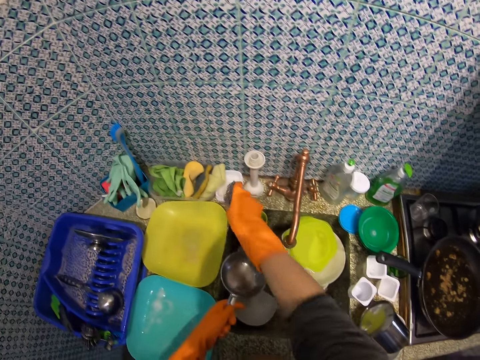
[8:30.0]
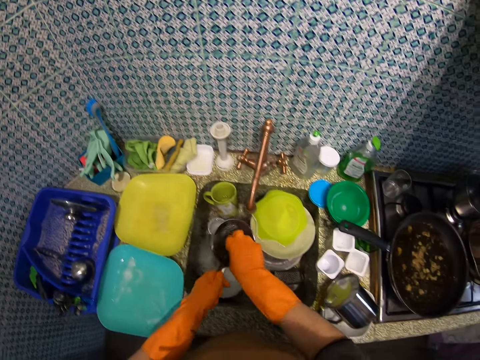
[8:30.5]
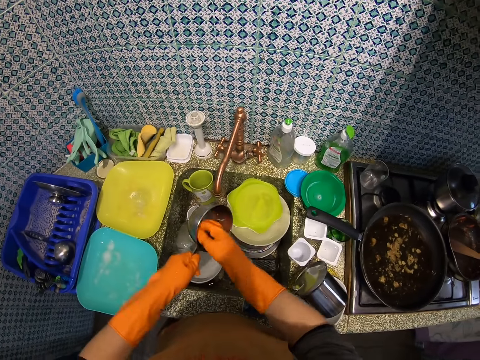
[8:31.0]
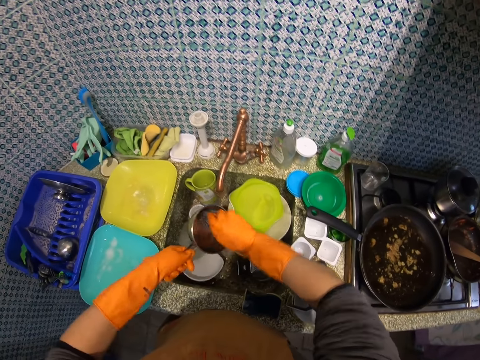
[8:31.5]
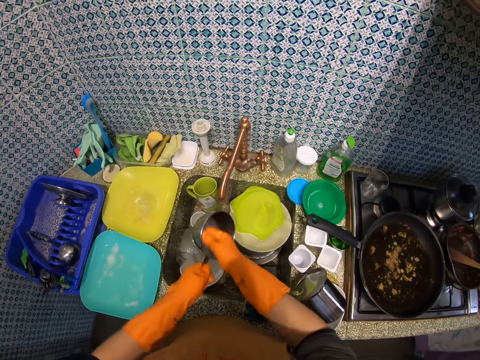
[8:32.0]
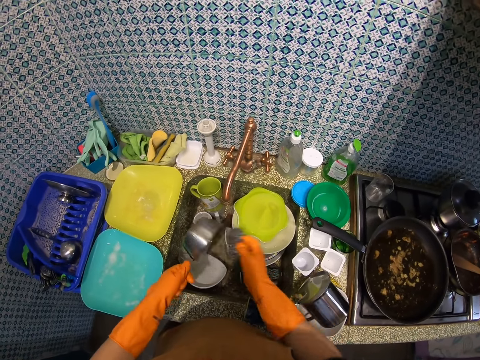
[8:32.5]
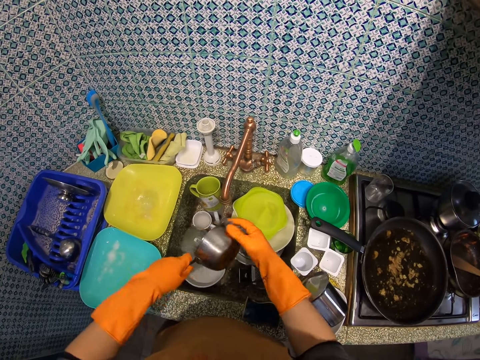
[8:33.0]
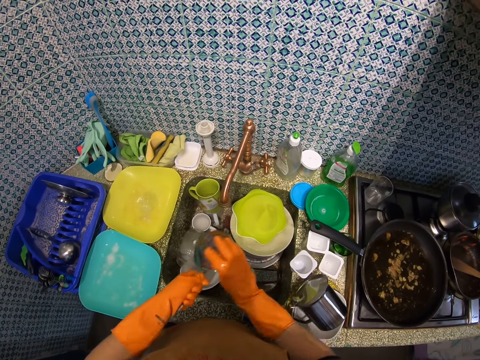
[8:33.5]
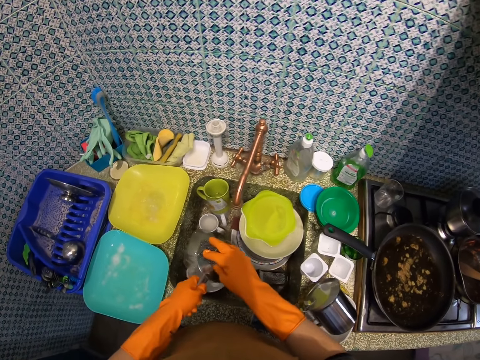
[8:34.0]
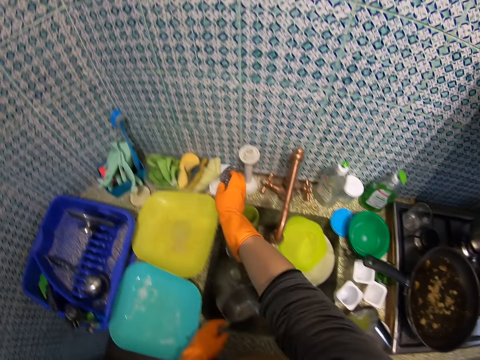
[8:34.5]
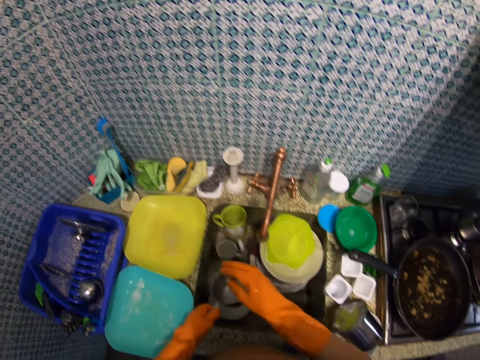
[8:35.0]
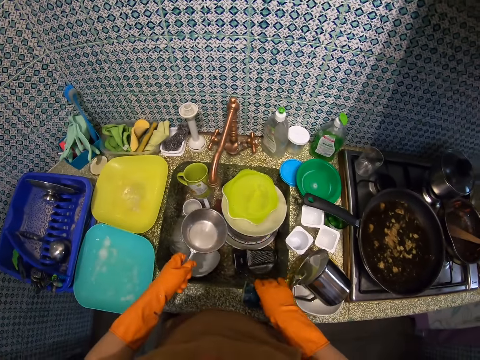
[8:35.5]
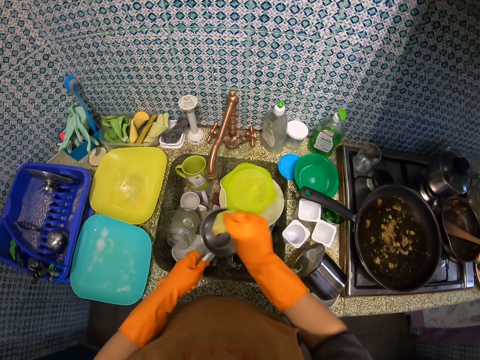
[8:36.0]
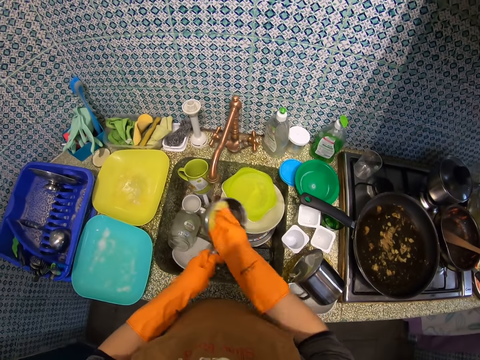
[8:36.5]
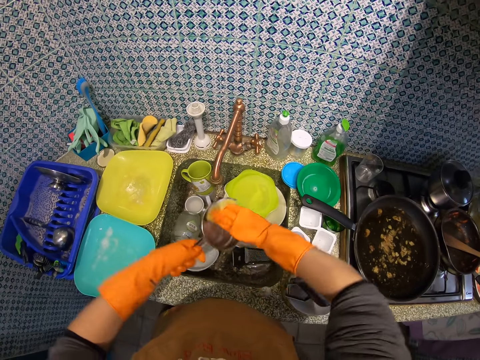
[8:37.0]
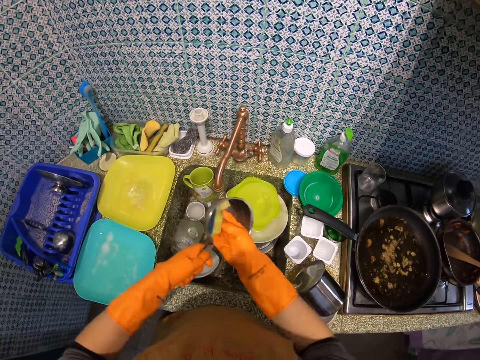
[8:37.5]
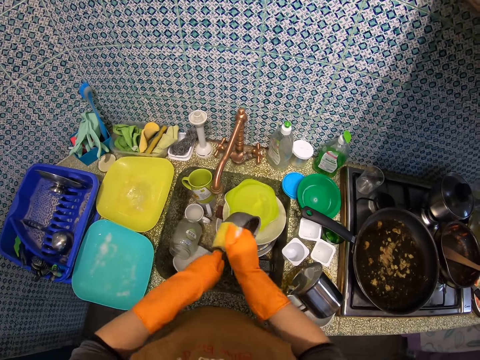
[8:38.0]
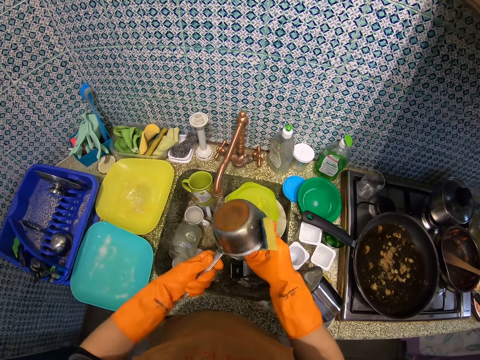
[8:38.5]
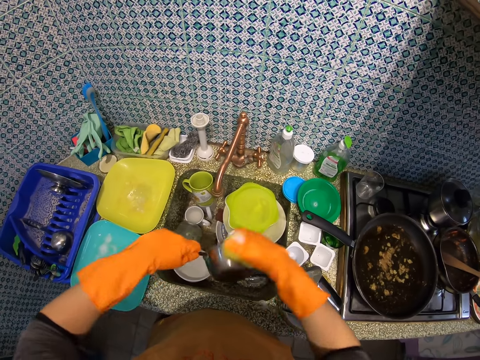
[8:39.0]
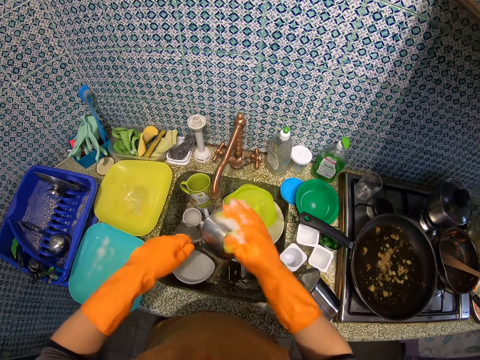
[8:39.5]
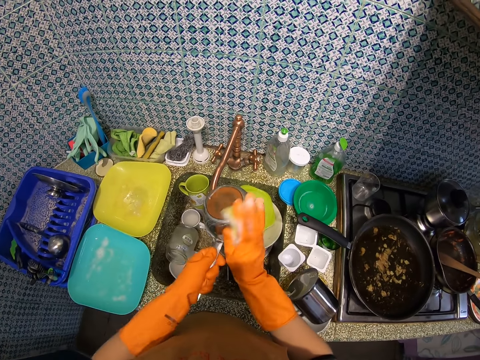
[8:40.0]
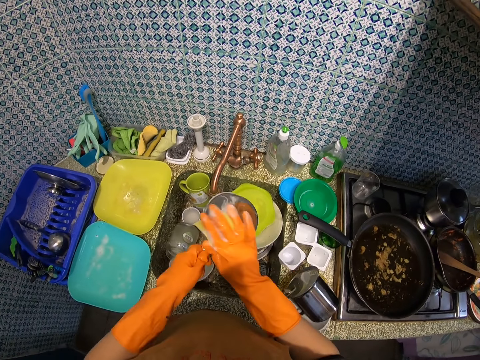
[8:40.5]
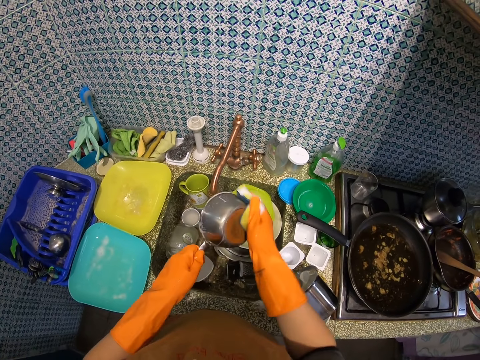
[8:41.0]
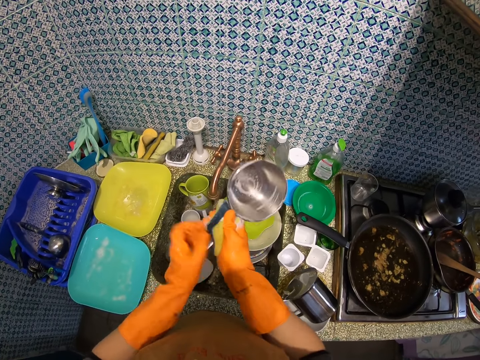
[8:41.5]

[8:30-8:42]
The camera wearer takes a steel wool on the sink slab. She washes the bowl in her left hand with the metallic sponge in her right hand. She places the metallic sponge in her right hand in the sponge case on the kitchen sink. She picks up the sponge, a foam scouring pad, from the kitchen sink with her right hand. She washes the bowl in her left hand with the sponge in her right hand.

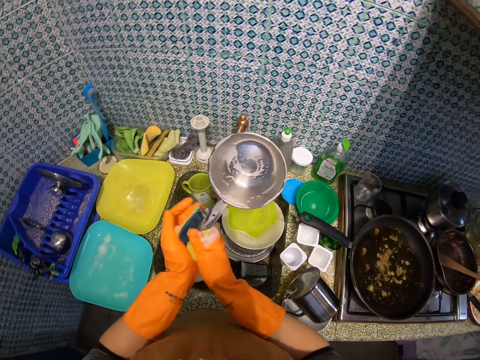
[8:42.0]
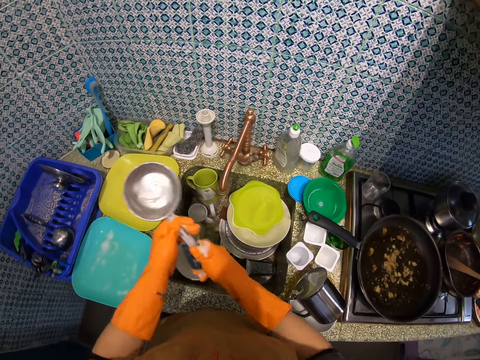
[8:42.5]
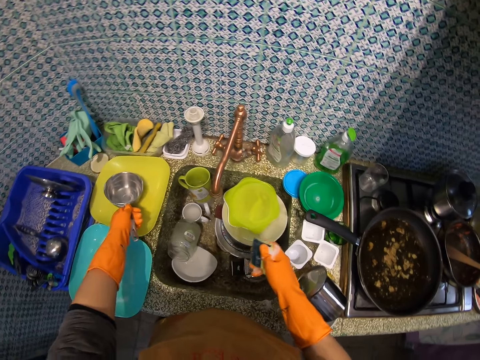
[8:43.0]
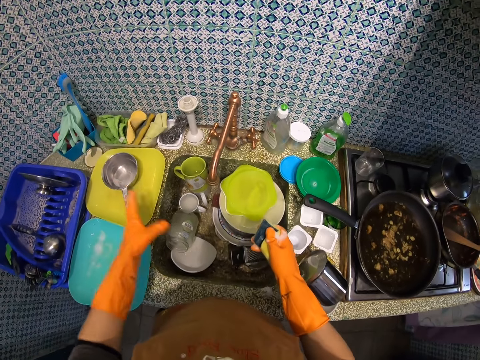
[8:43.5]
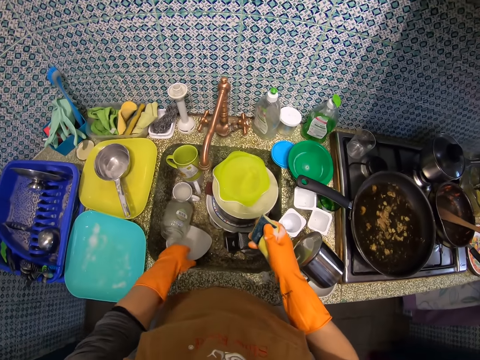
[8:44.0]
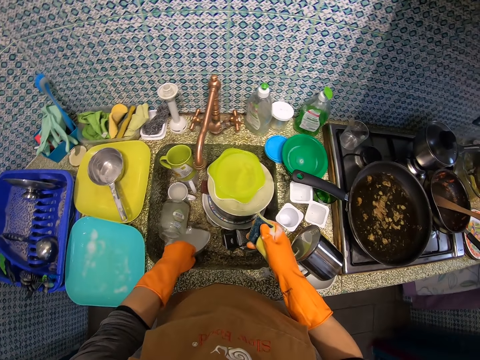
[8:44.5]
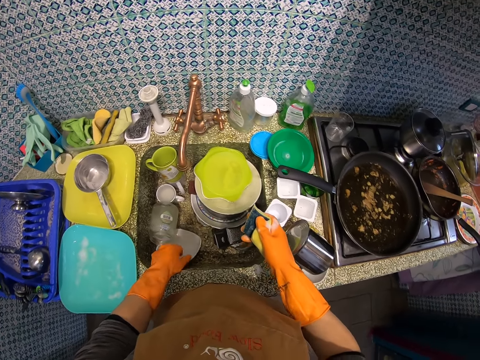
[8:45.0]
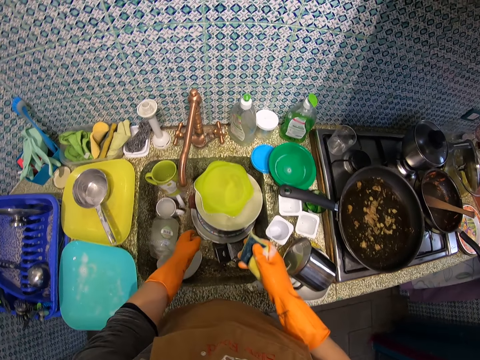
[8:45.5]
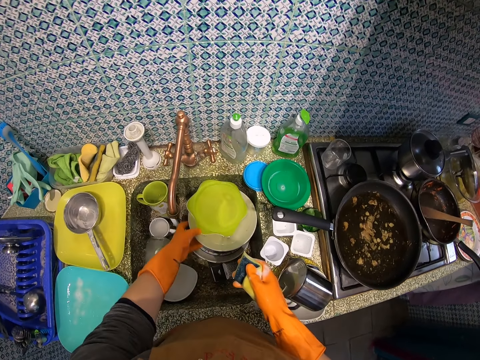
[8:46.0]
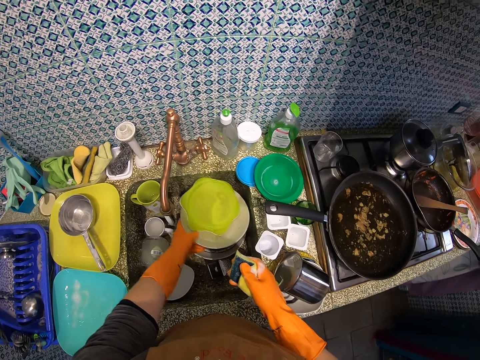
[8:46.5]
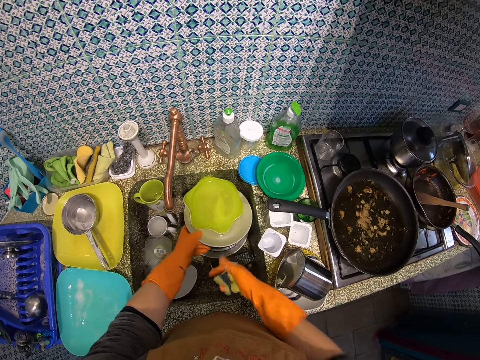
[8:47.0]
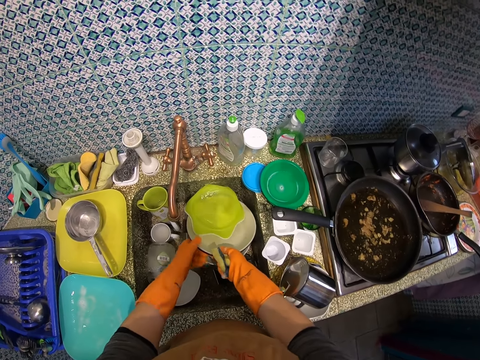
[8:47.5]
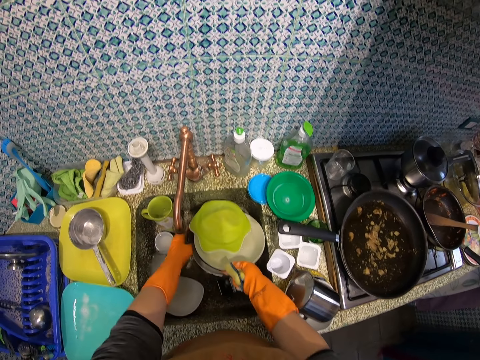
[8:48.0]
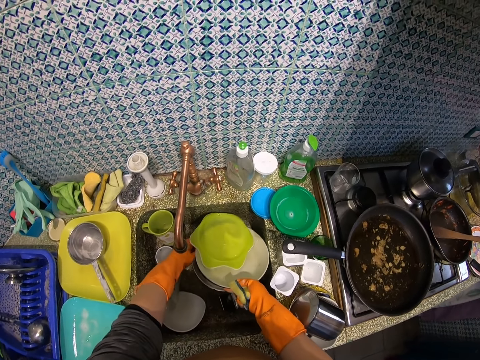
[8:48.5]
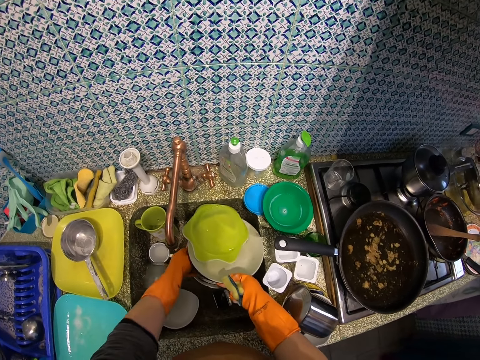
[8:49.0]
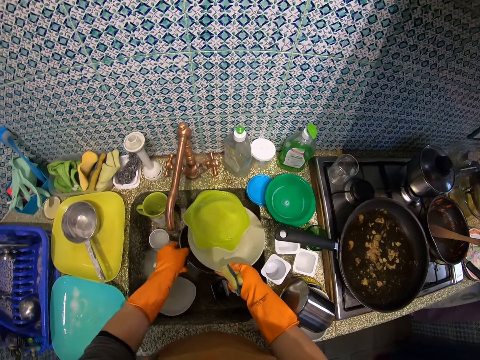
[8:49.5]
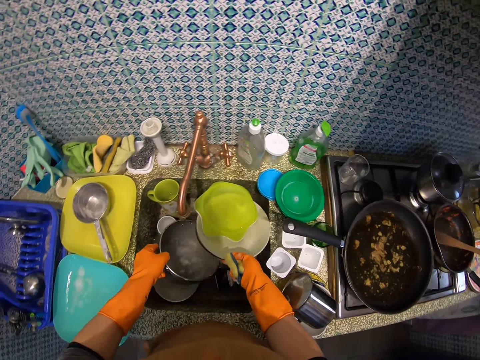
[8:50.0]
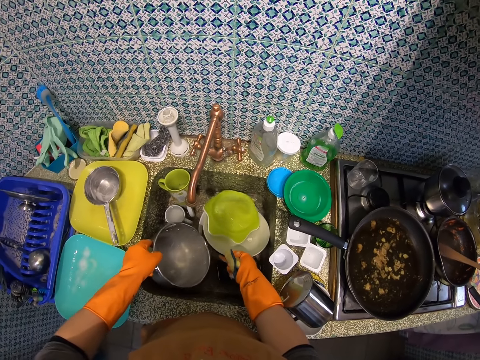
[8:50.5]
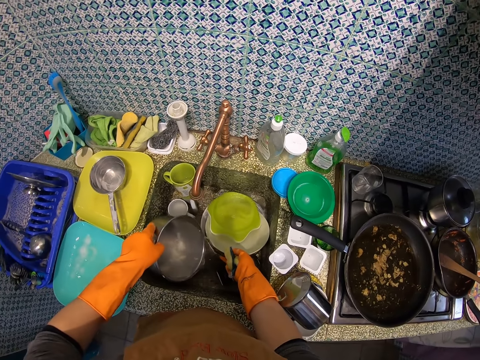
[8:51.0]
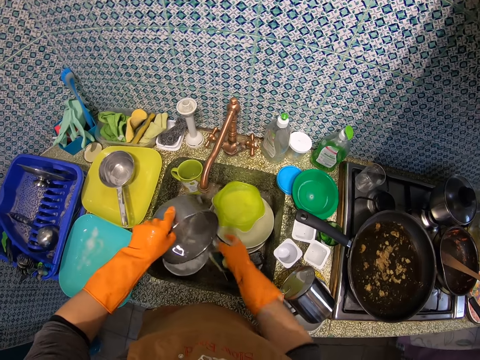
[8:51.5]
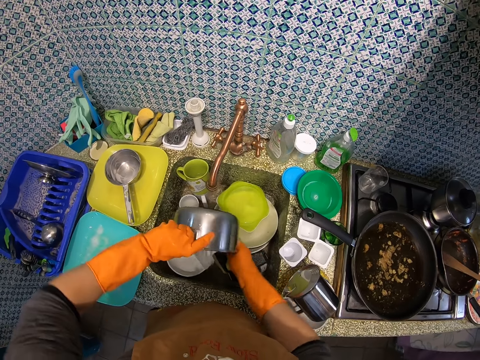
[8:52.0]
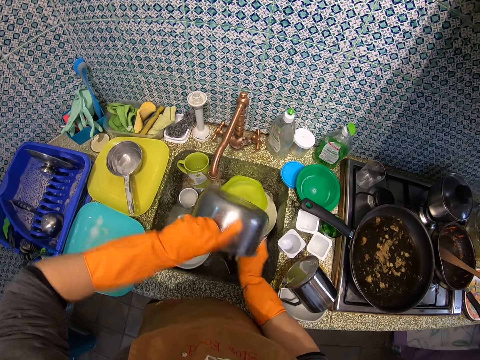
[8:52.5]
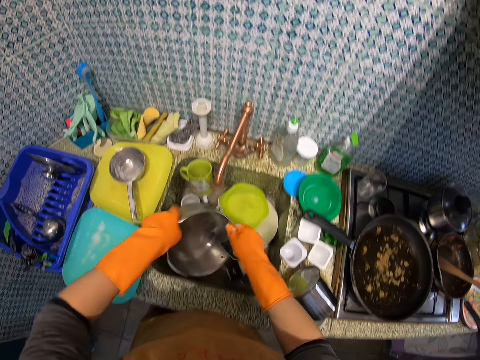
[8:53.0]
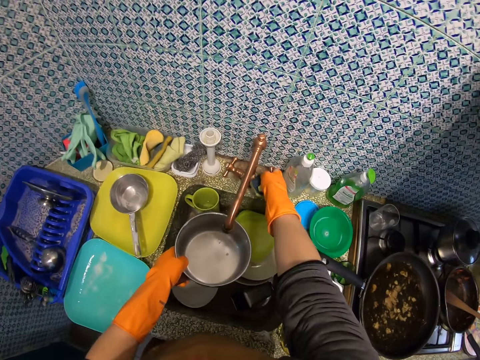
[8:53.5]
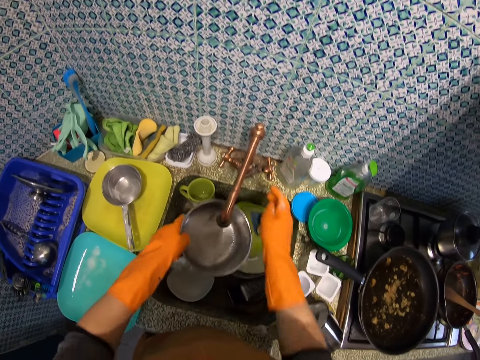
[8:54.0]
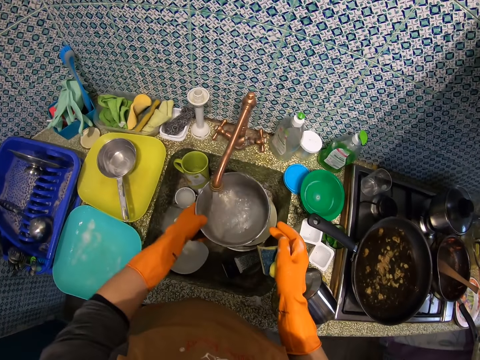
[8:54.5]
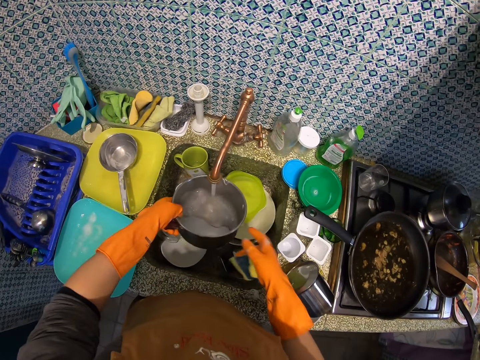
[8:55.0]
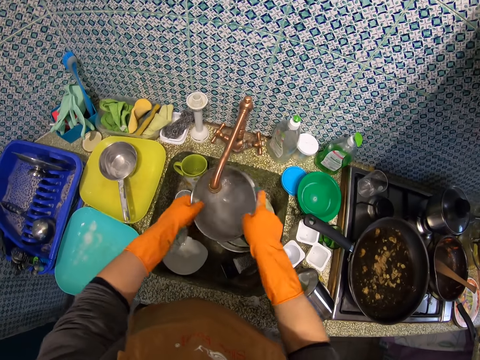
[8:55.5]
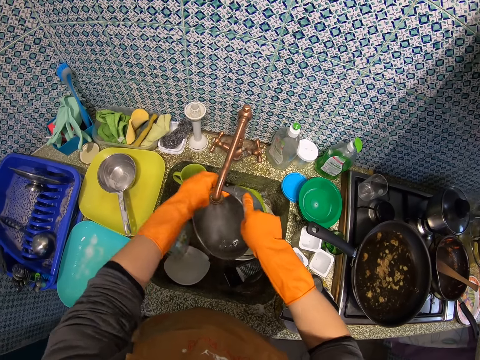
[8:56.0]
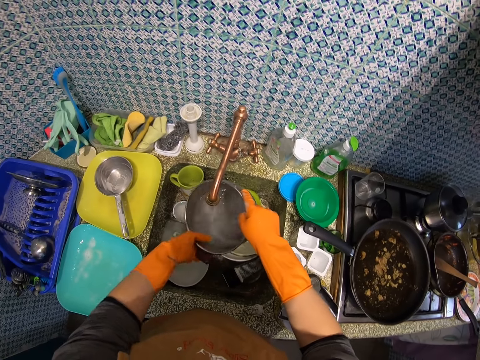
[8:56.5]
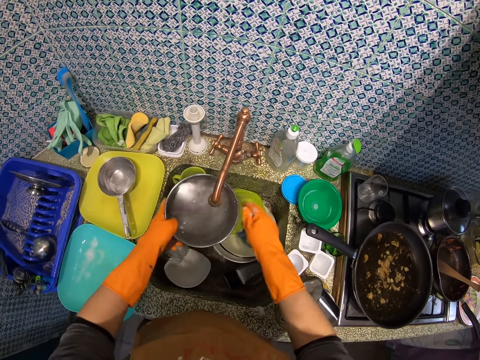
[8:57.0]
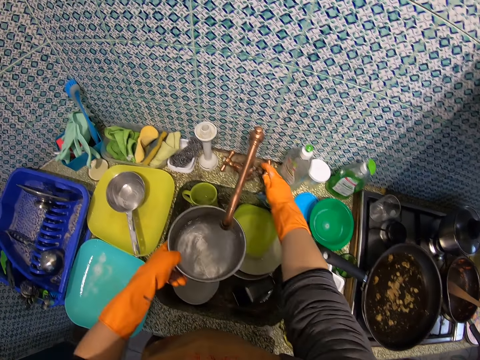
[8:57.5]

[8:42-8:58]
The camera wearer places the bowl in her left hand on a plate on the kitchen sink. She takes another saucepan from the sink. She lifts a plate in the kitchen sink with her right hand. She picks up a bowl from the sink with her left hand. She pours the water in the bowl in her left hand in the kitchen sink. She places the plate in her right hand in the kitchen sink. She opens the tap with her right hand. She rinses the bowl in her left hand with the water from the tap.
